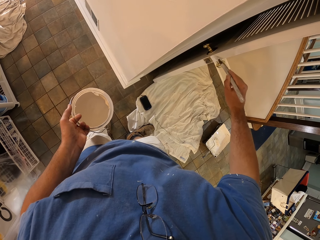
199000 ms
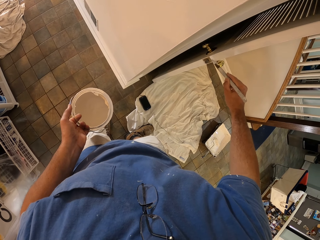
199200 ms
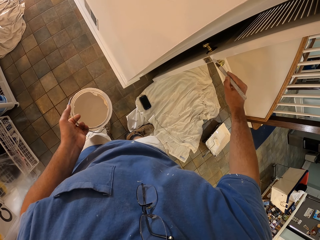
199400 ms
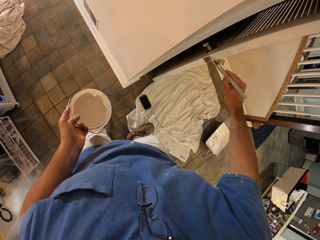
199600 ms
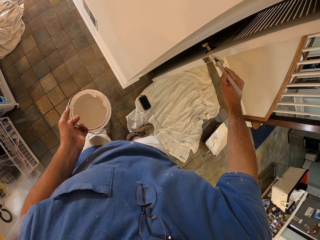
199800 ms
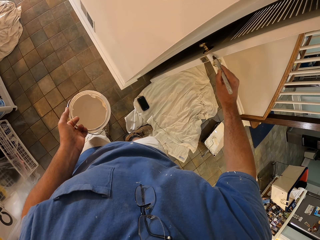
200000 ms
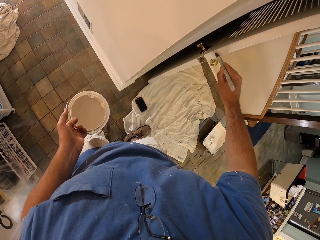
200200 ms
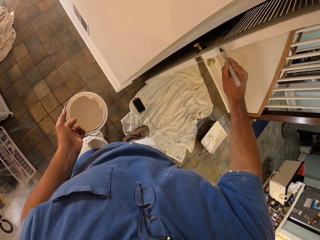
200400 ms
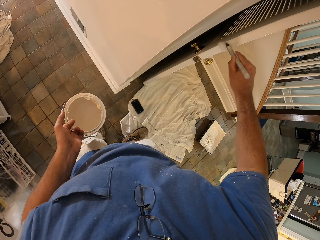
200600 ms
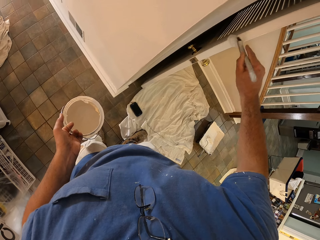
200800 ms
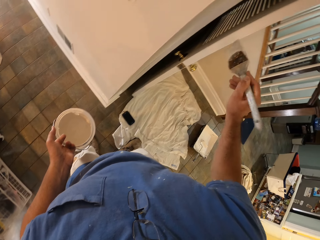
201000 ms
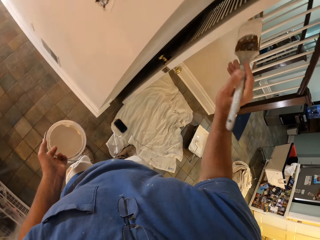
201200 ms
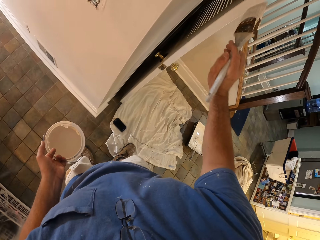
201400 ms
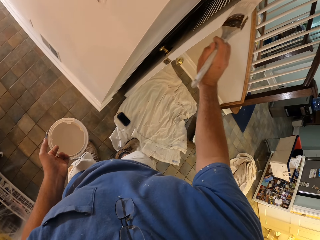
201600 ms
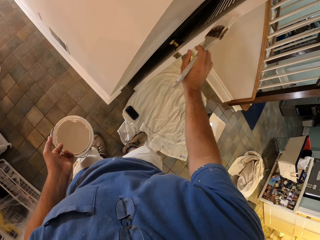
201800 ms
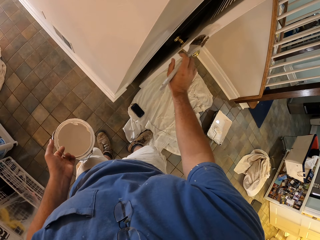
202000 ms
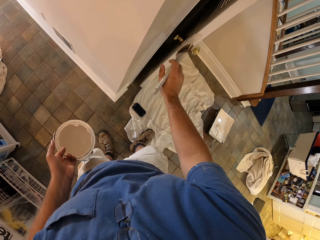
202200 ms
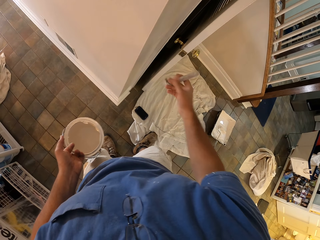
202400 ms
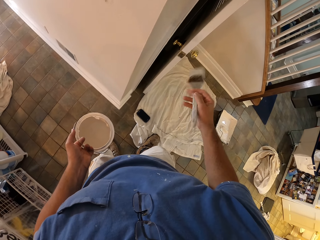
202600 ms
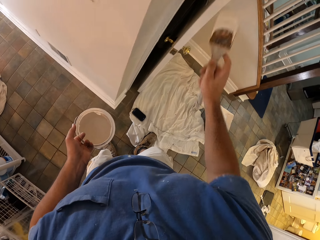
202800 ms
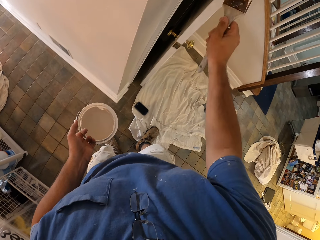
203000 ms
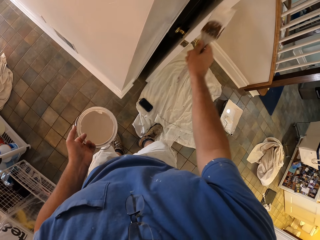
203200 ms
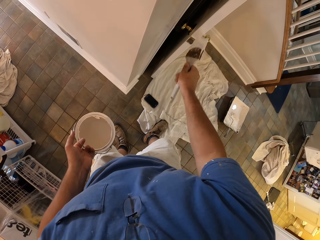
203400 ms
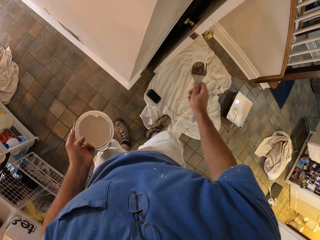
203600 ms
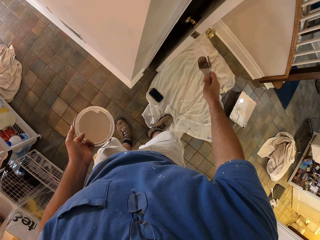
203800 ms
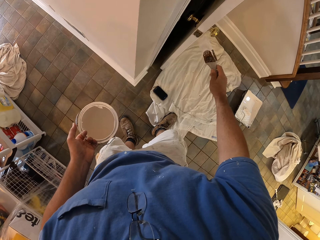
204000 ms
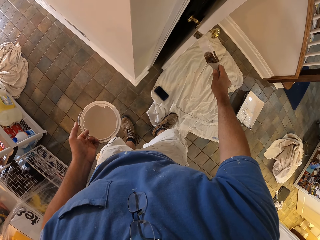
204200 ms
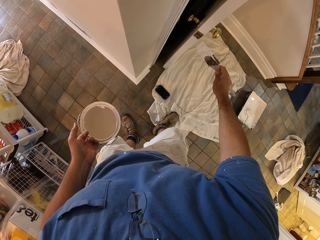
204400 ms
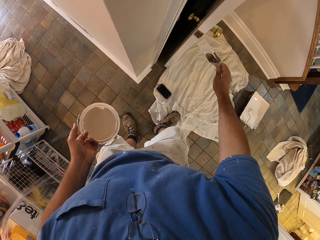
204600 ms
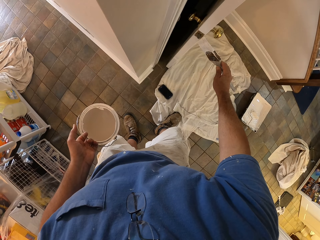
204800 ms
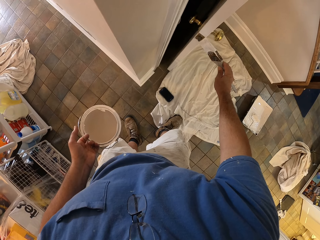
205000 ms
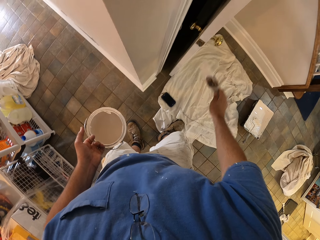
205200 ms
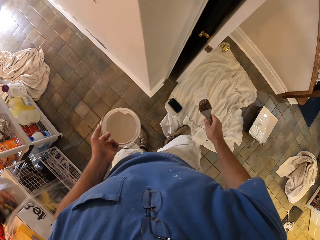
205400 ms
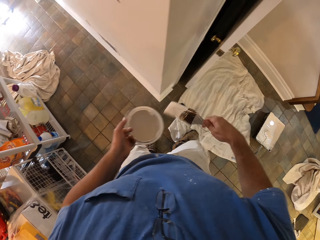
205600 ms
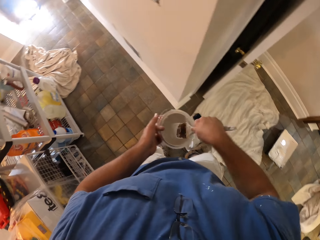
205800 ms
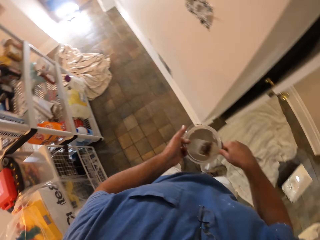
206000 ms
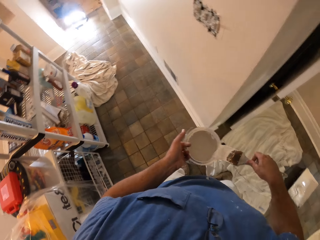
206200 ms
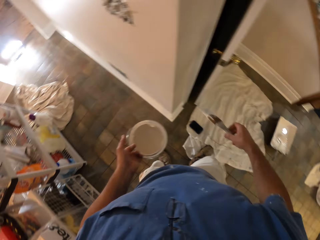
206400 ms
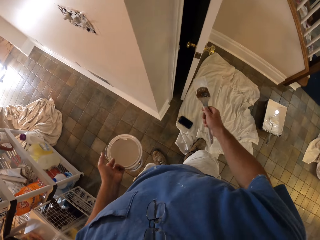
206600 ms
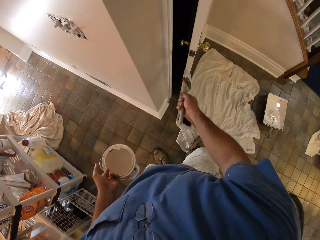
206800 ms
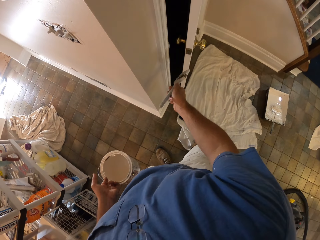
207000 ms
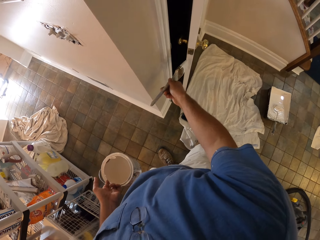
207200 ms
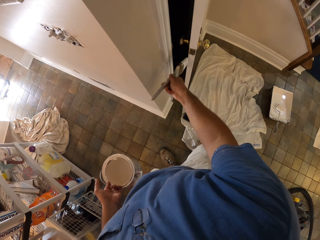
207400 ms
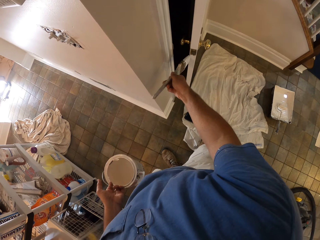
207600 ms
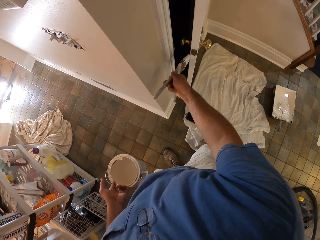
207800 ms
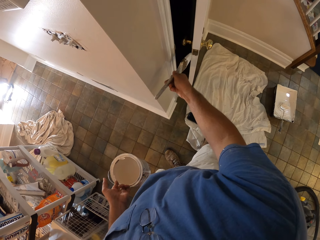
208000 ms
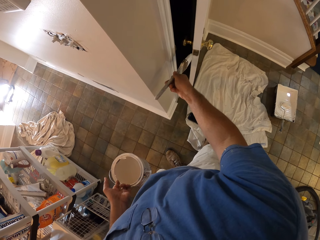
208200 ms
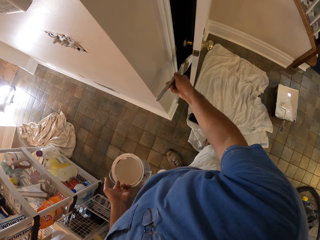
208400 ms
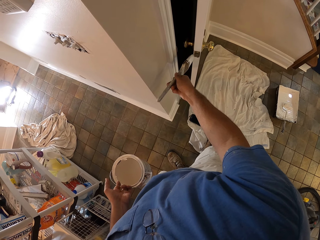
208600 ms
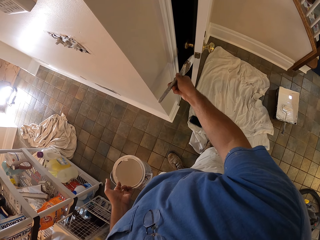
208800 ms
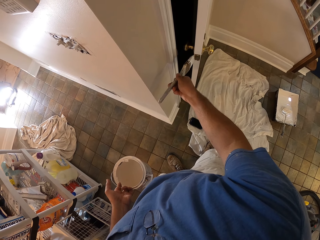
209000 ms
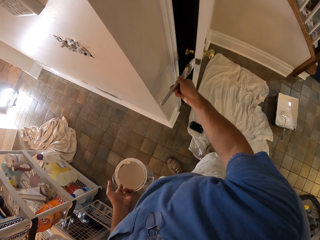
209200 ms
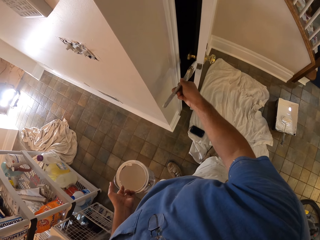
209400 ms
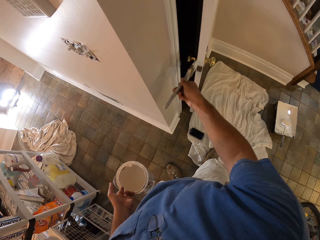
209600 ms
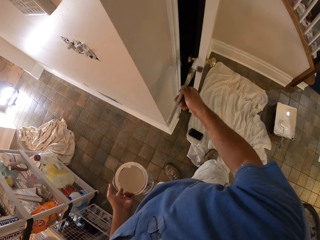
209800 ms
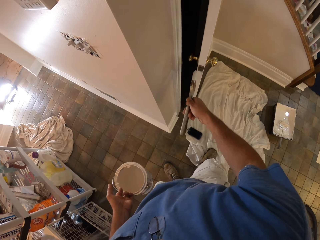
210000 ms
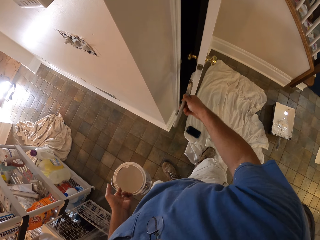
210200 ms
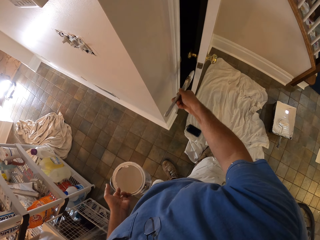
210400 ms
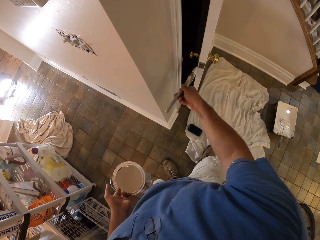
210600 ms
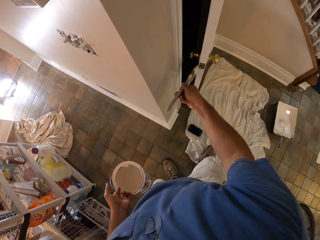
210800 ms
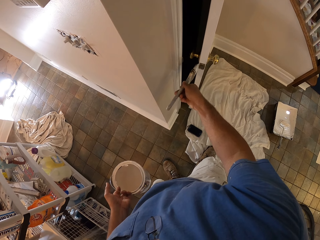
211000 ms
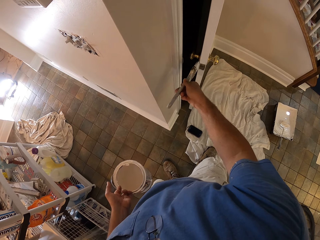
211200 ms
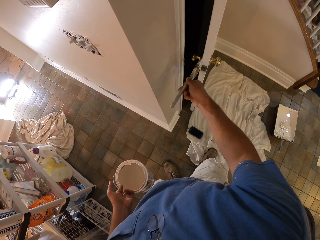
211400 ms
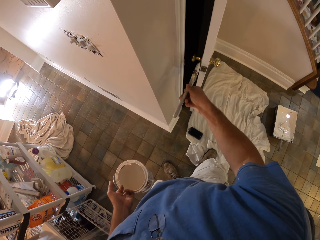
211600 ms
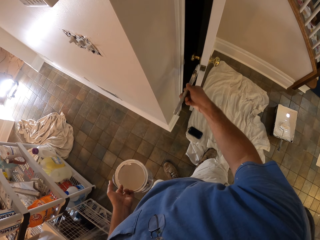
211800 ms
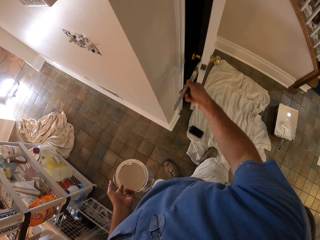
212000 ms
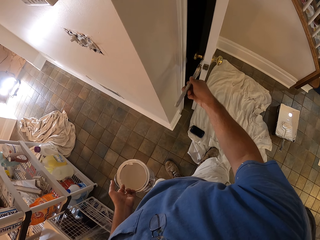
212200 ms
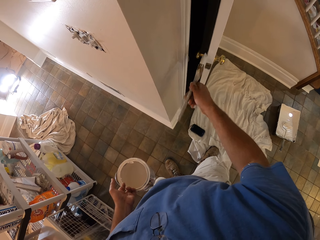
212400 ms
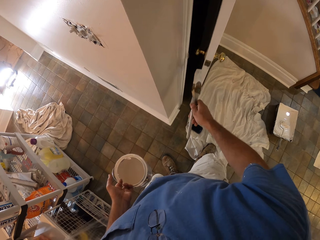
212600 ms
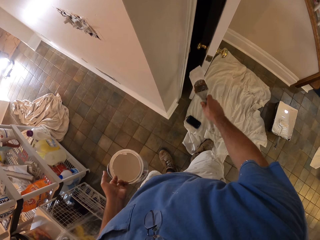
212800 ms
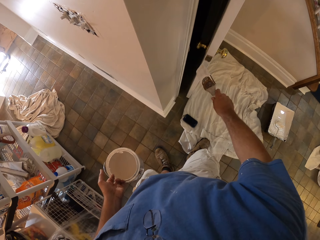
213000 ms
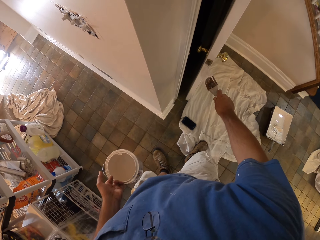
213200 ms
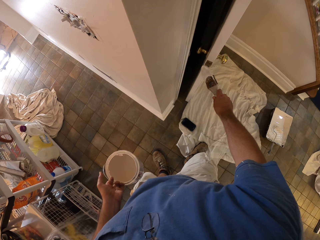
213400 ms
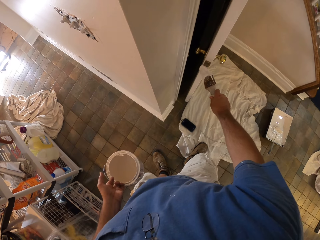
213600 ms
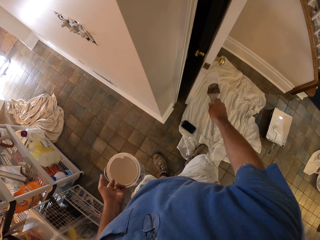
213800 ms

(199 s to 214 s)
The camera wearer scoops paint from a paint can with a paint brush. They paint a door with the paint brush.

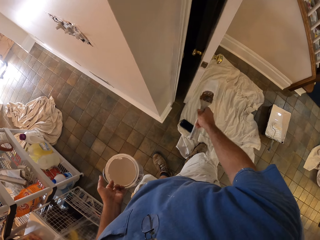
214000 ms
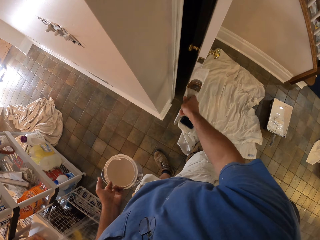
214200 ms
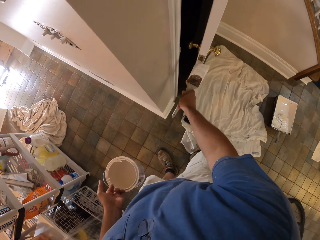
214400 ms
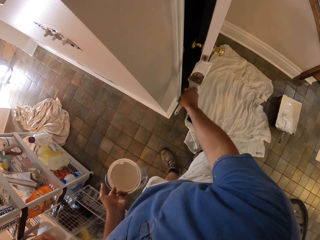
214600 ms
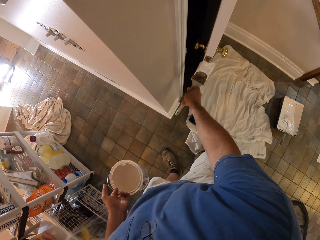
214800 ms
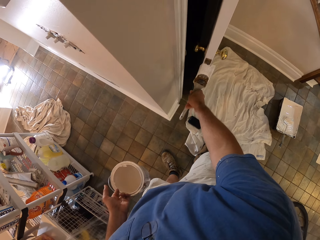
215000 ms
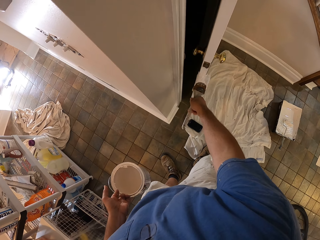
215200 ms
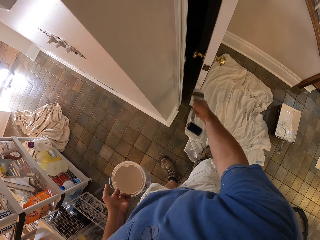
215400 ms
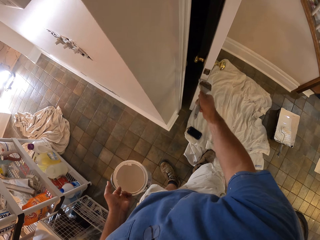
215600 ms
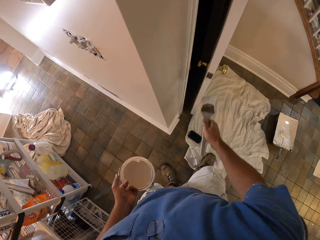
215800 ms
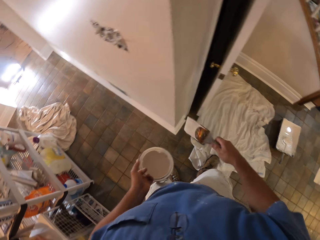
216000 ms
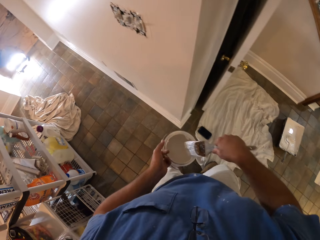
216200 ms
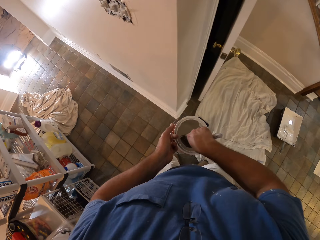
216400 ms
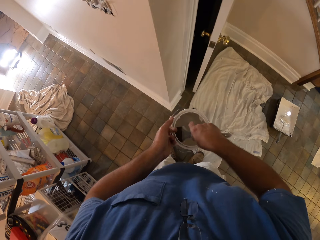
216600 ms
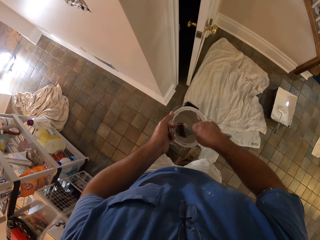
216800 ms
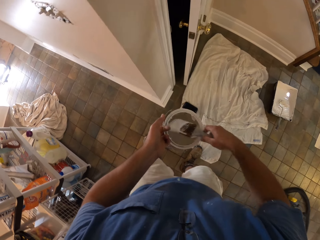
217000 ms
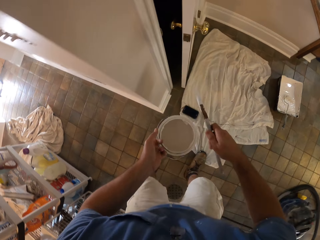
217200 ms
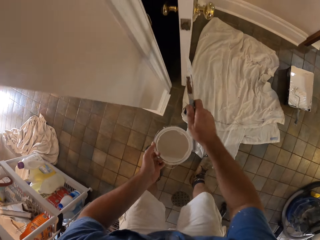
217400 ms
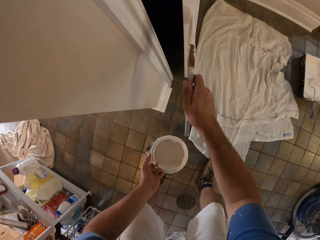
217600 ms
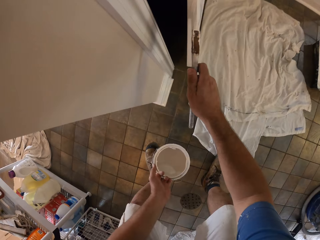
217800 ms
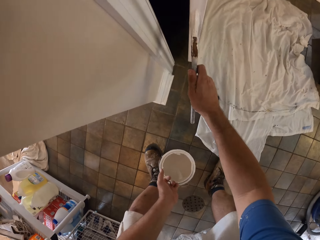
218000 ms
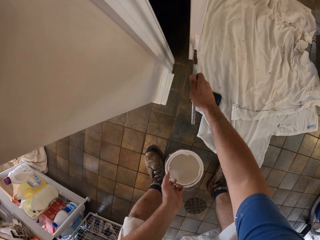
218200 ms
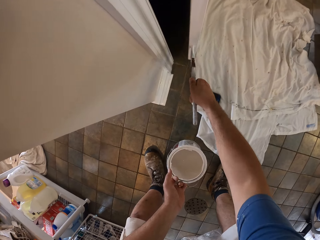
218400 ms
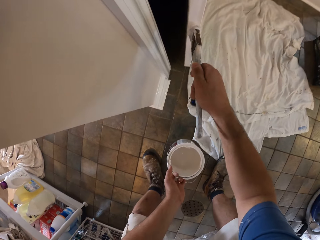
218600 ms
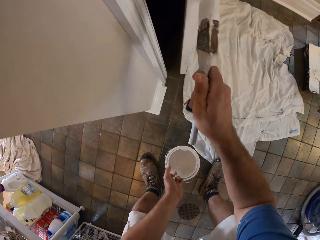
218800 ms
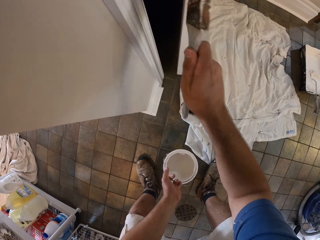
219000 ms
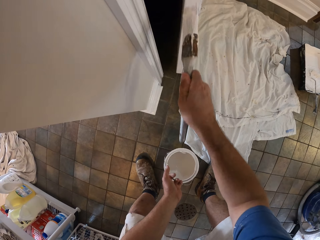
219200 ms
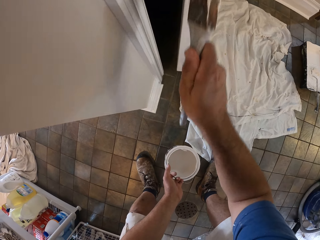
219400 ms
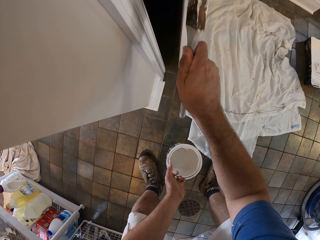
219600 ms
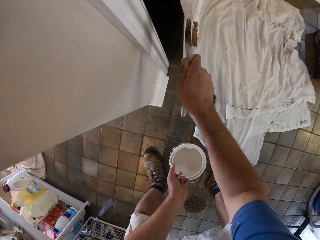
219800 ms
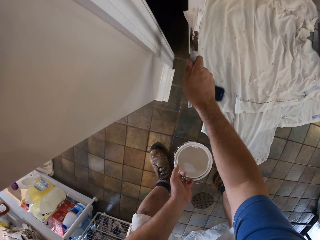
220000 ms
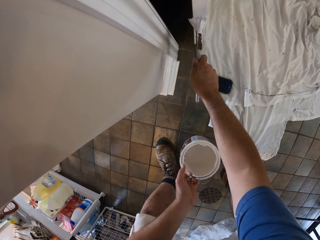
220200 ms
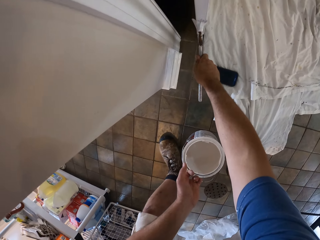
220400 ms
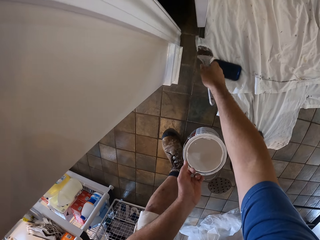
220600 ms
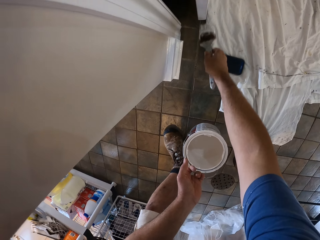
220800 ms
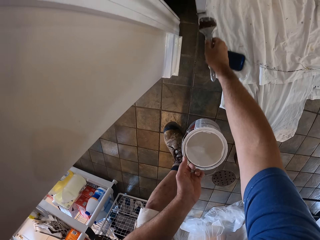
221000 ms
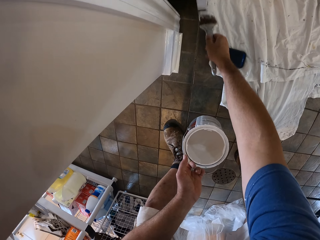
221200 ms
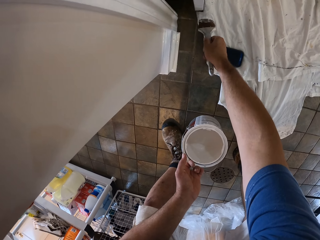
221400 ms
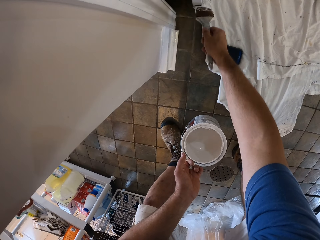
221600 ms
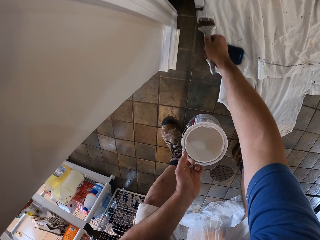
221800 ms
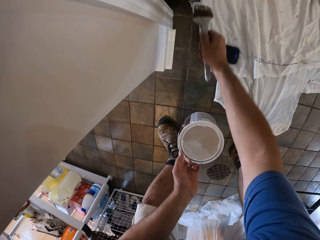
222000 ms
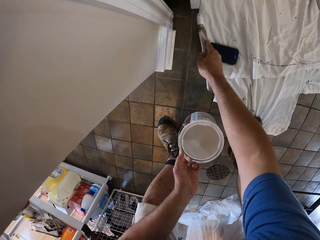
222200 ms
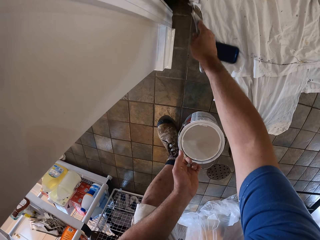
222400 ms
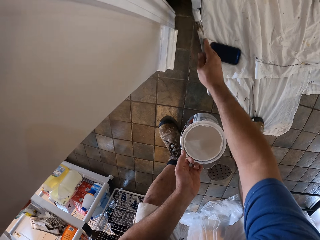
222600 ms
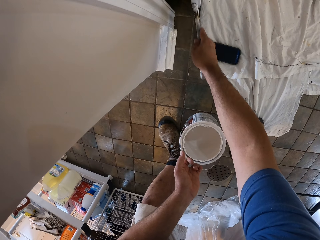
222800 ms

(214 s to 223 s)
The camera wearer scoops paint from the paint can with the paint brush. They paint the door with the paint brush.
